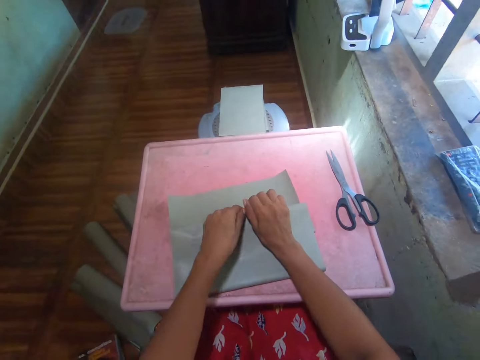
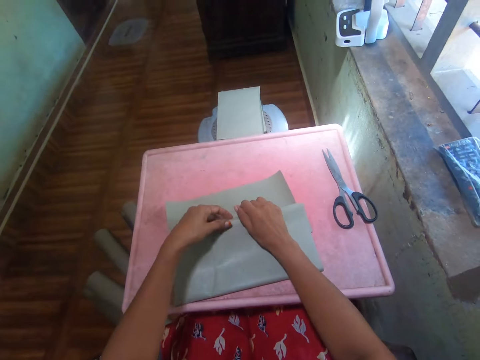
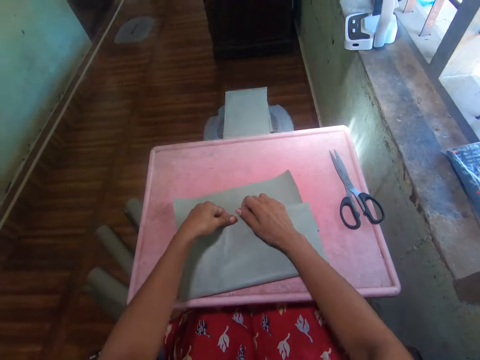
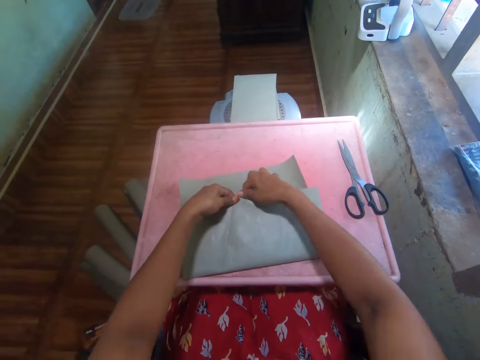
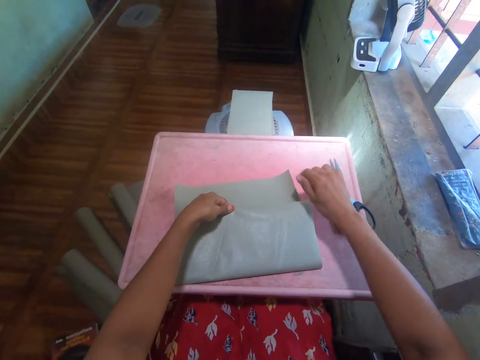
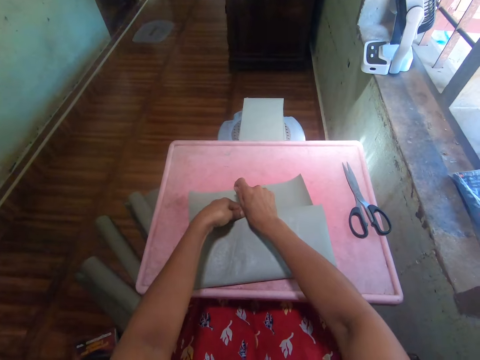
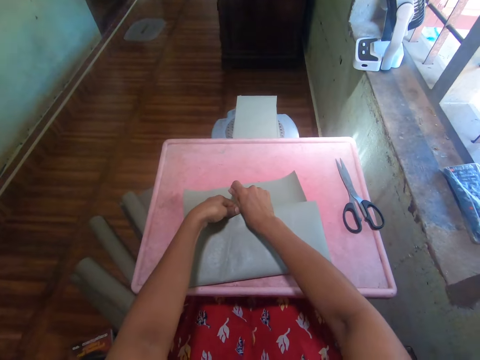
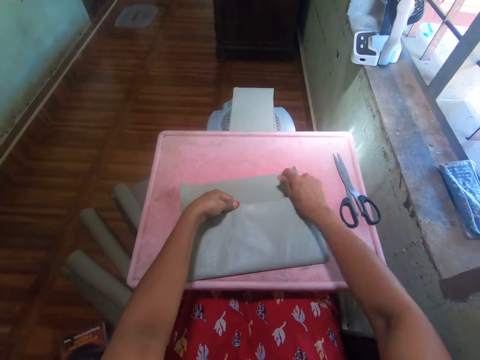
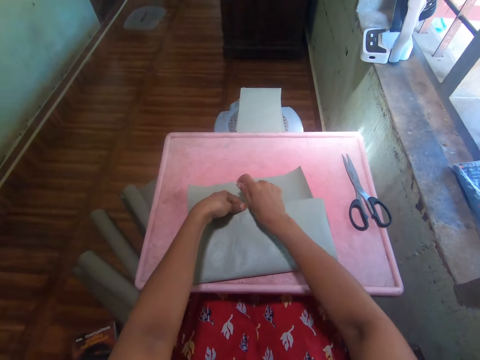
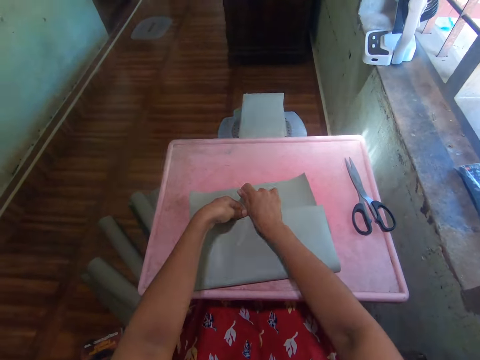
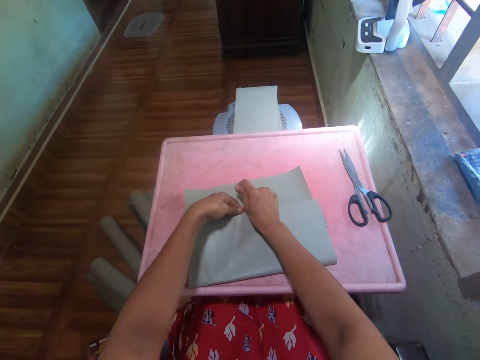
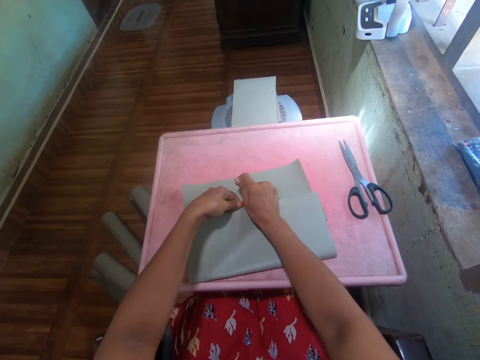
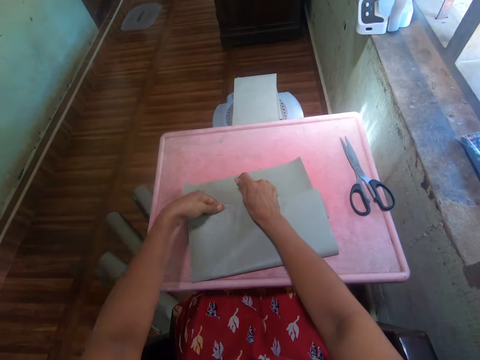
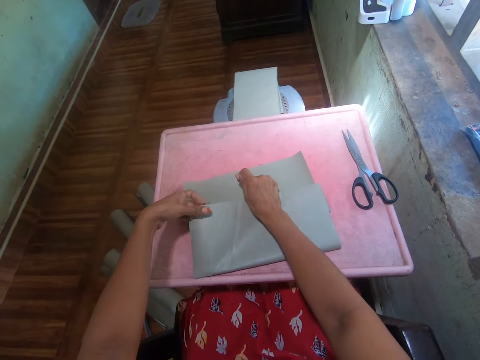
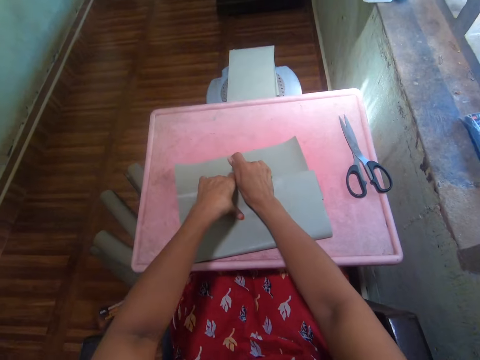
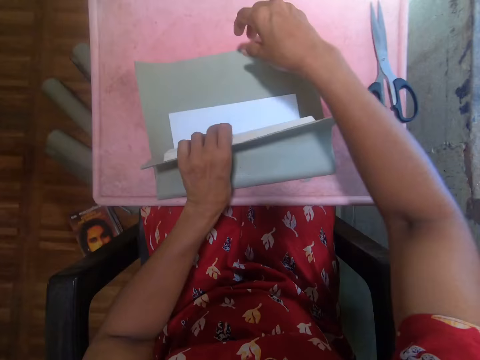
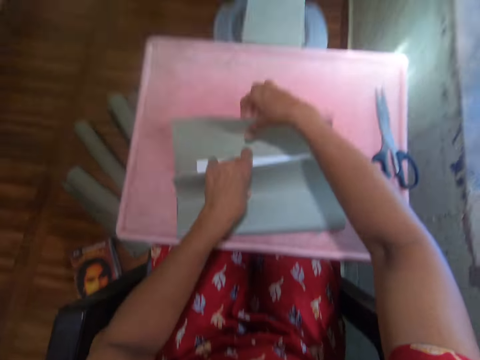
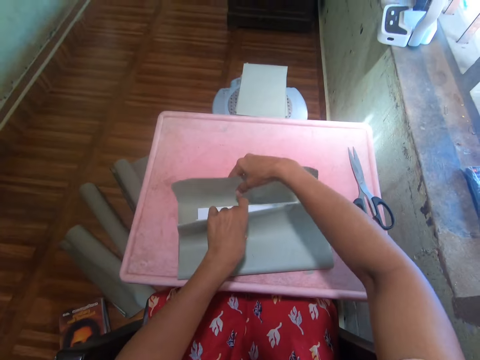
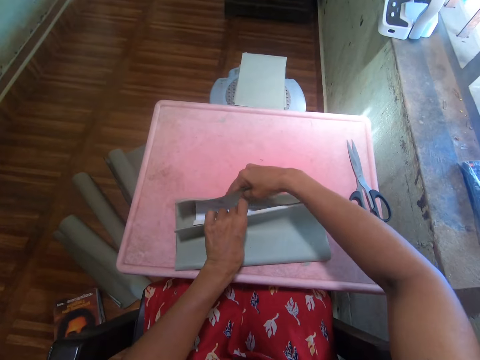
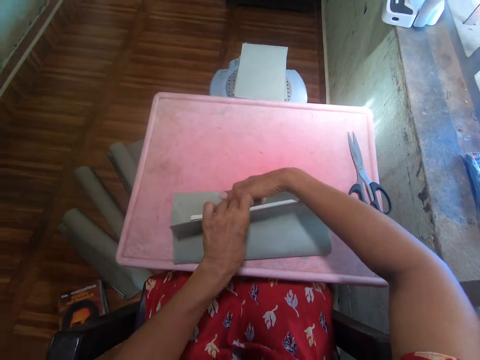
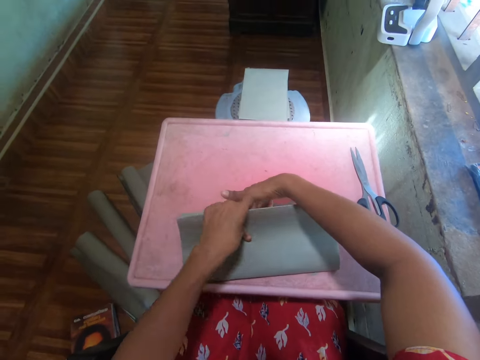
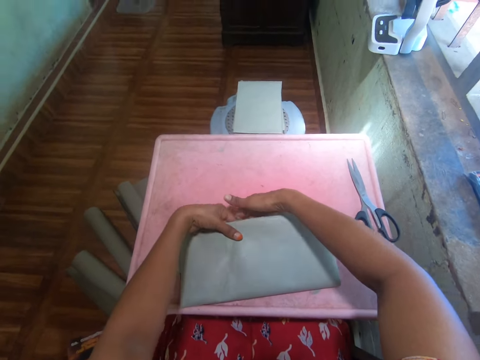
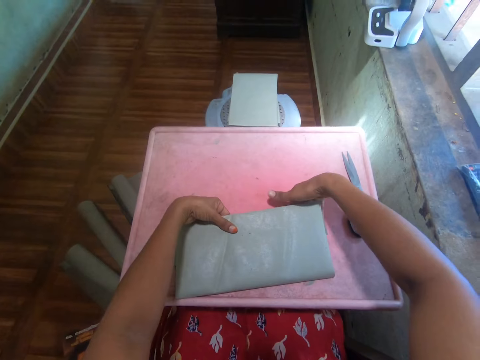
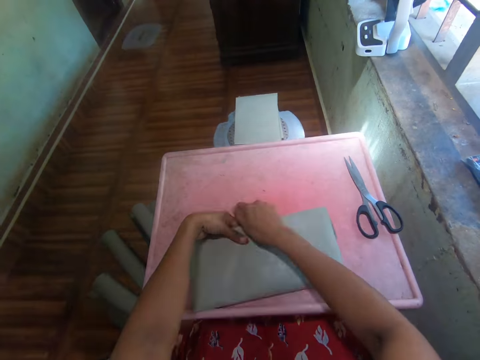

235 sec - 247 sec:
The camera wearer presses the cover paper. They fold the cover paper.

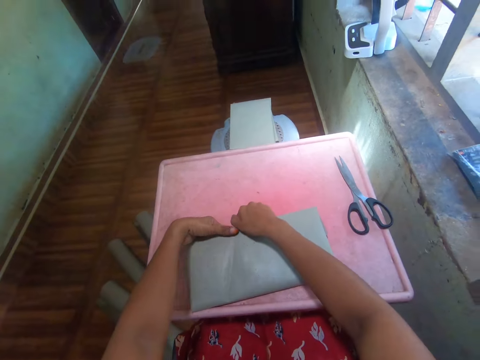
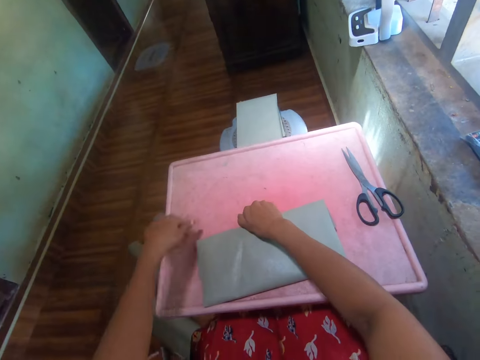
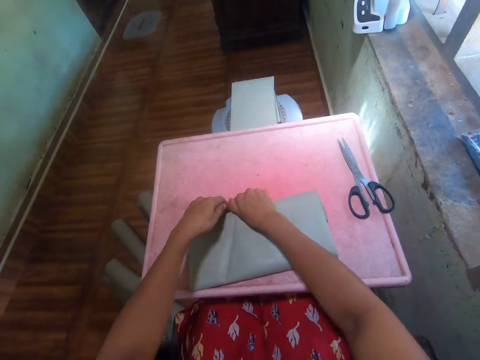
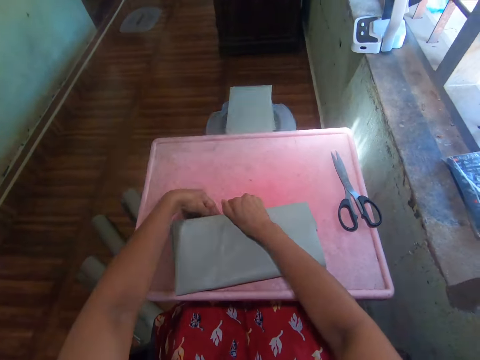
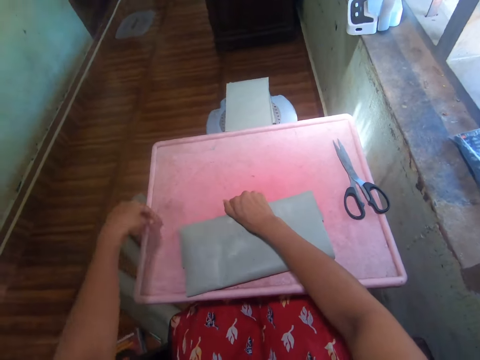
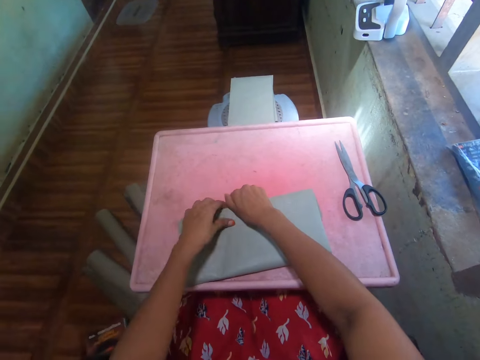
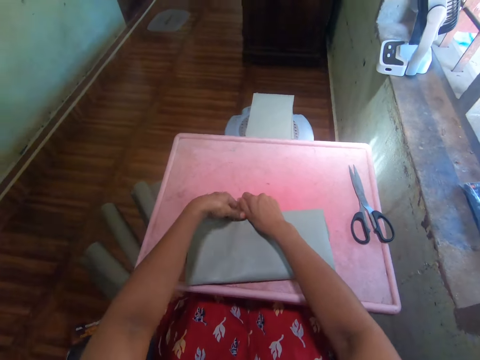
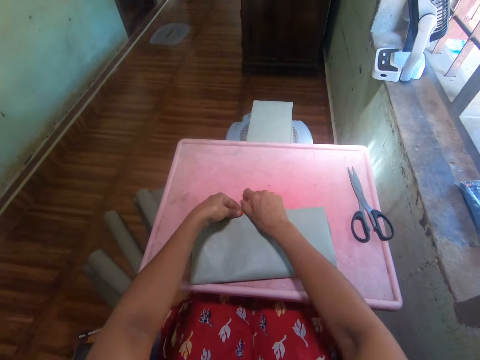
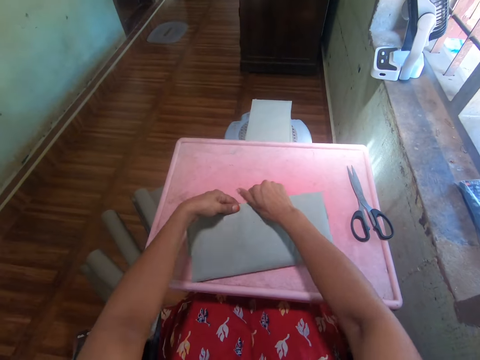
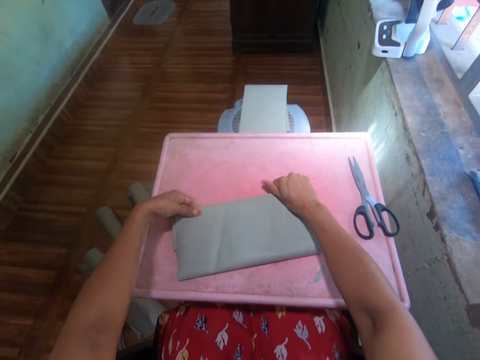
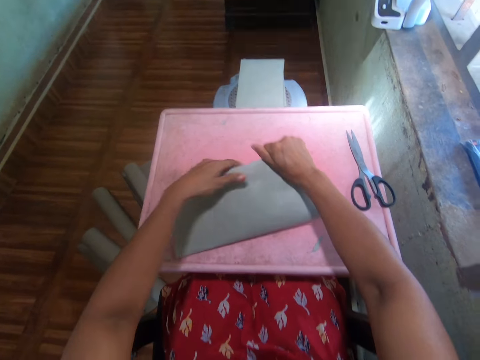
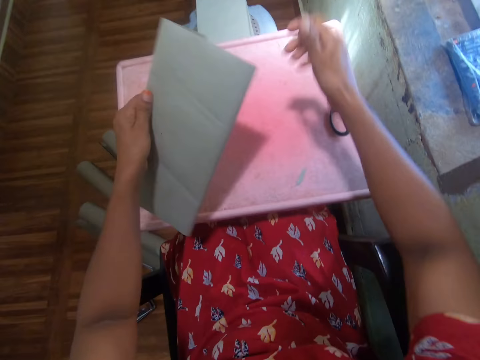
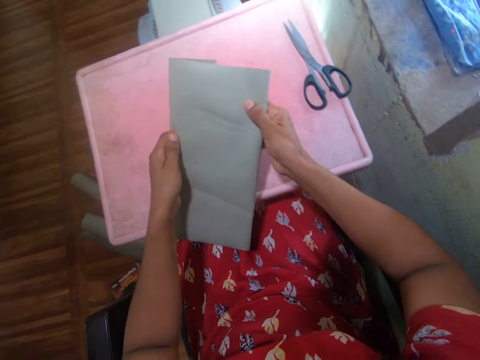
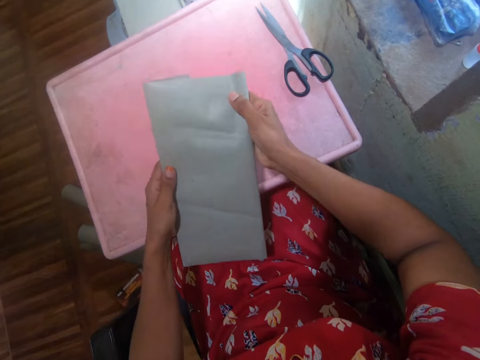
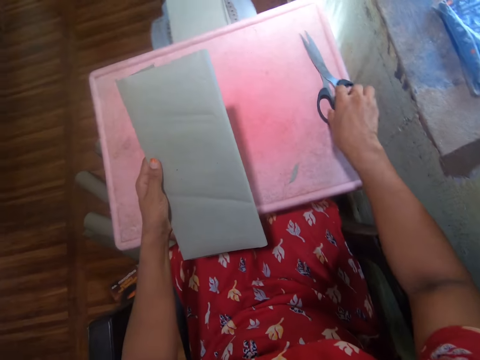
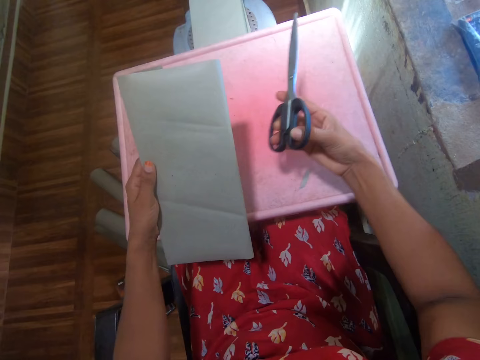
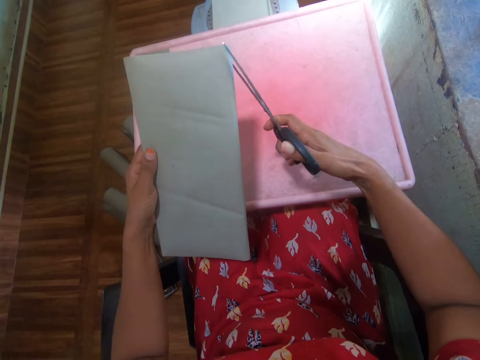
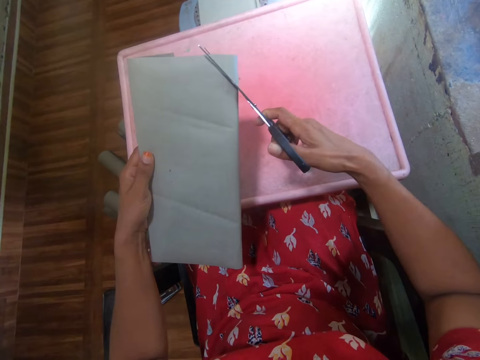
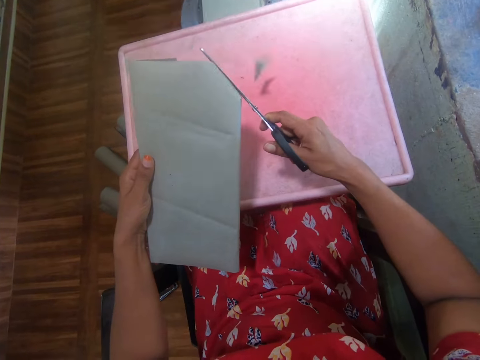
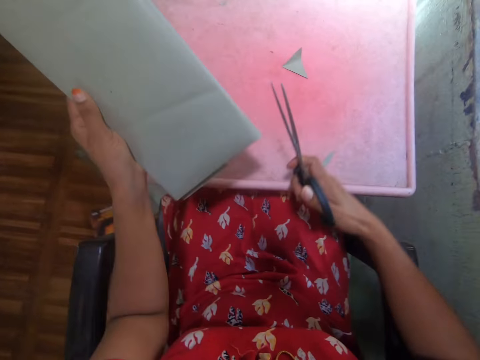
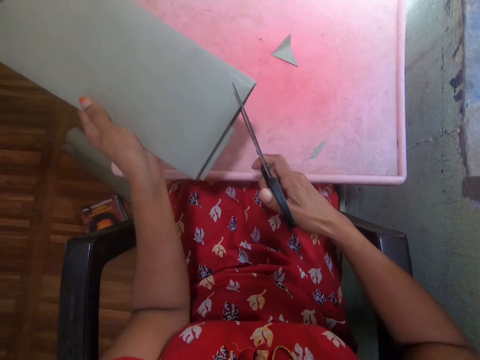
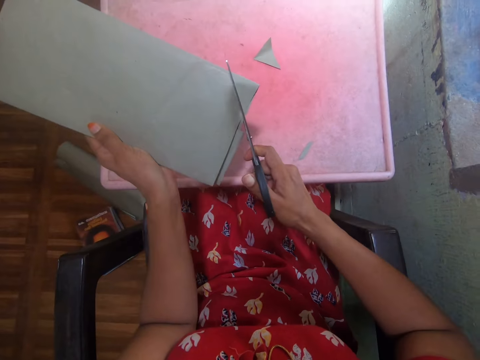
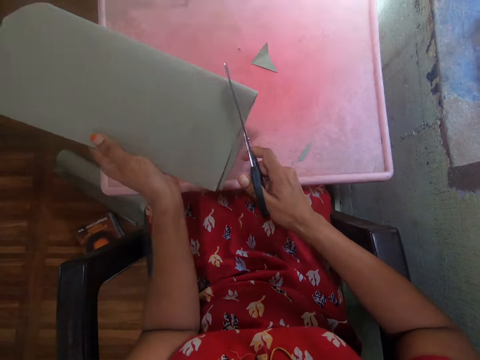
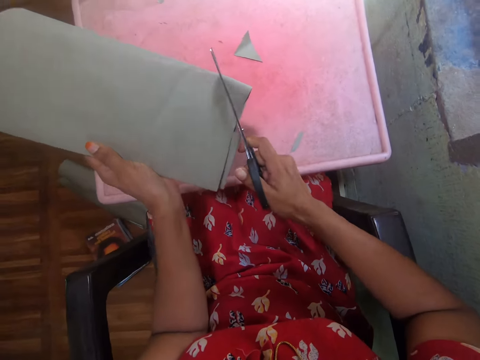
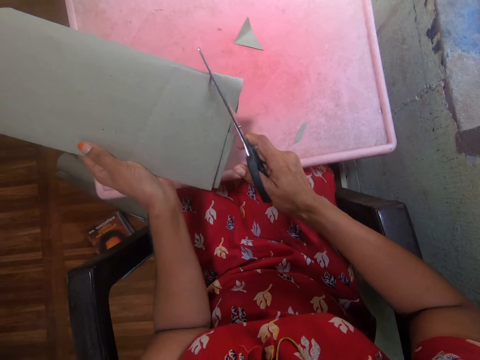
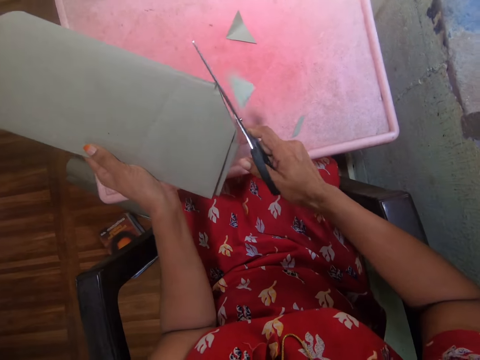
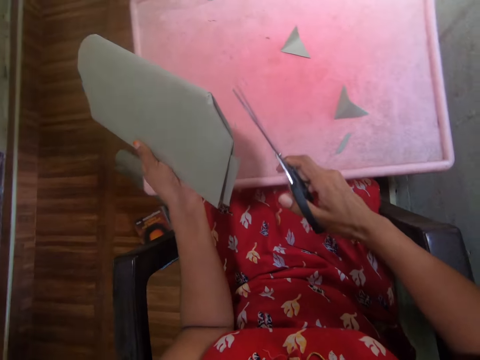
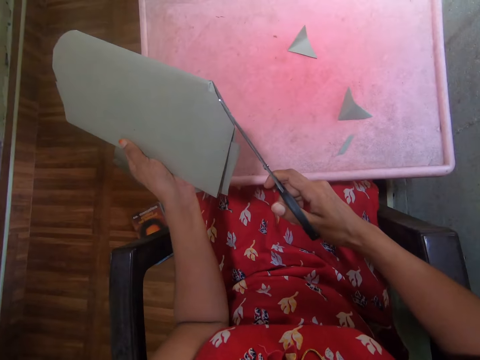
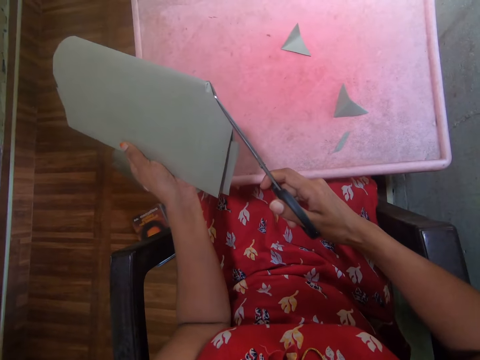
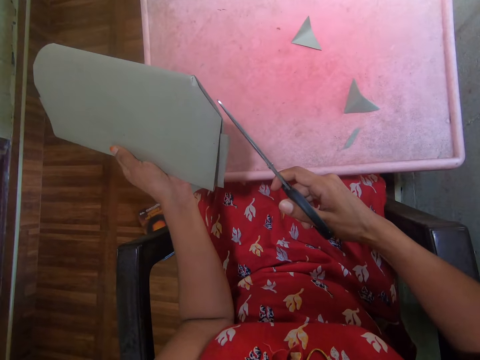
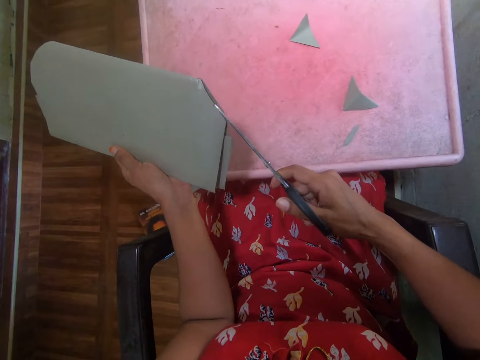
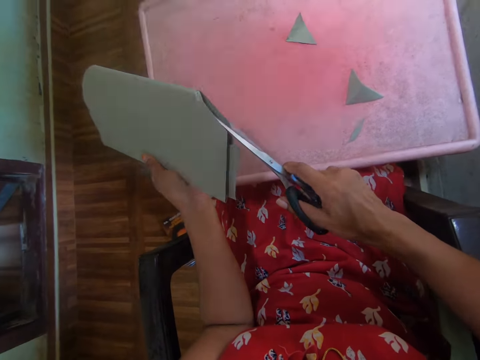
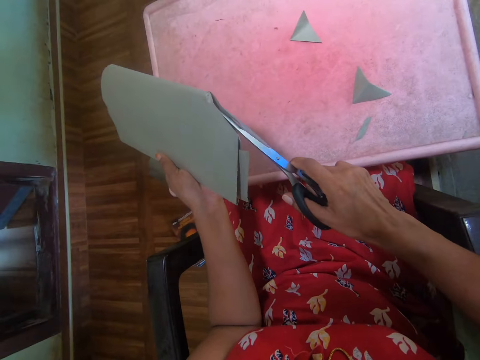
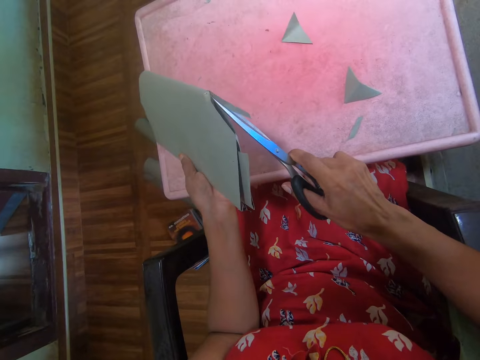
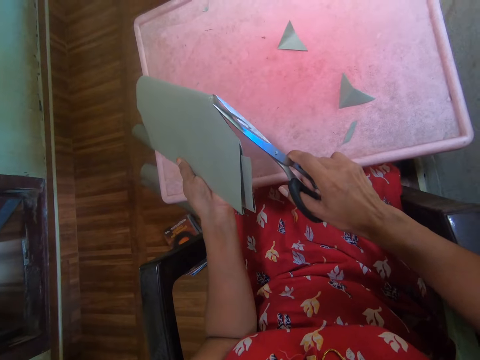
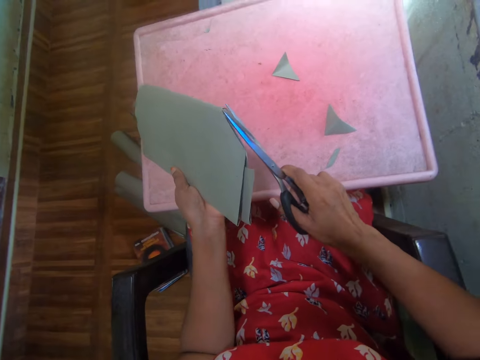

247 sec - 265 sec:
The camera wearer presses the cover paper. He picks up the cover paper. He carries the book in his hand. He picks up the scissors. He cuts the cover paper.
